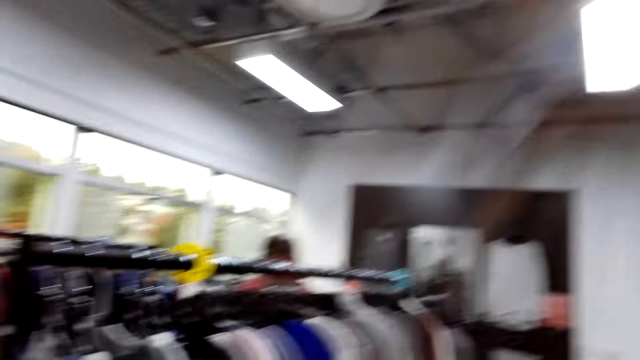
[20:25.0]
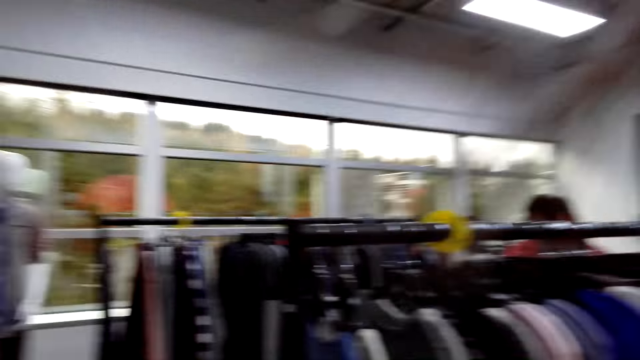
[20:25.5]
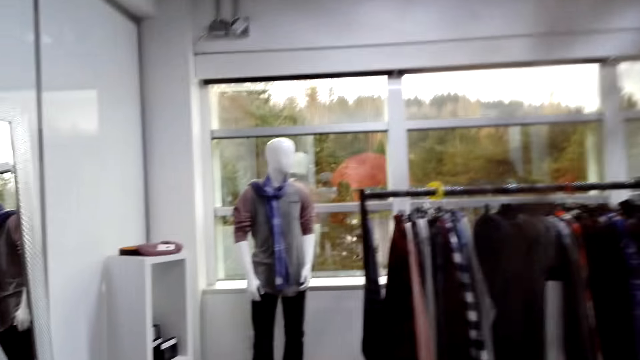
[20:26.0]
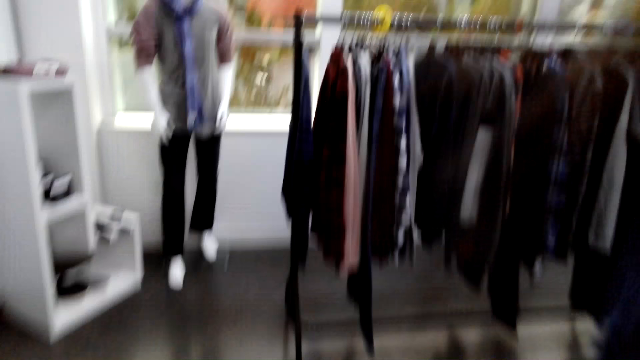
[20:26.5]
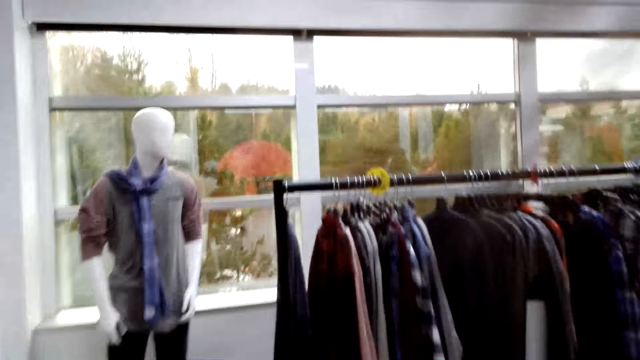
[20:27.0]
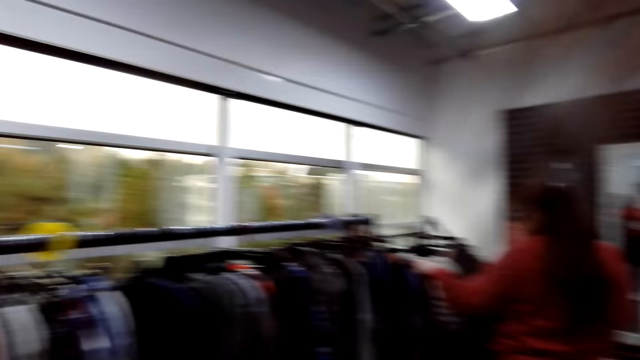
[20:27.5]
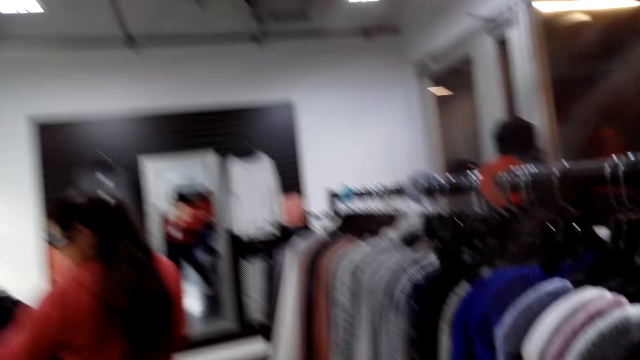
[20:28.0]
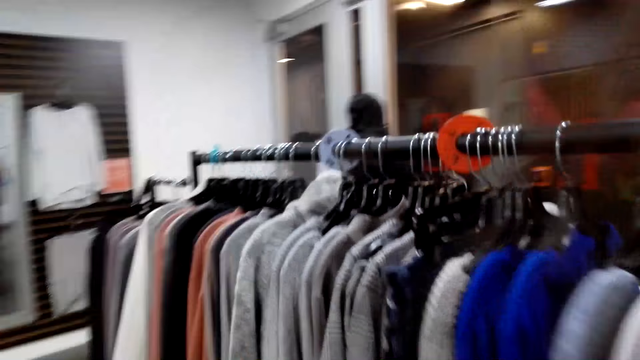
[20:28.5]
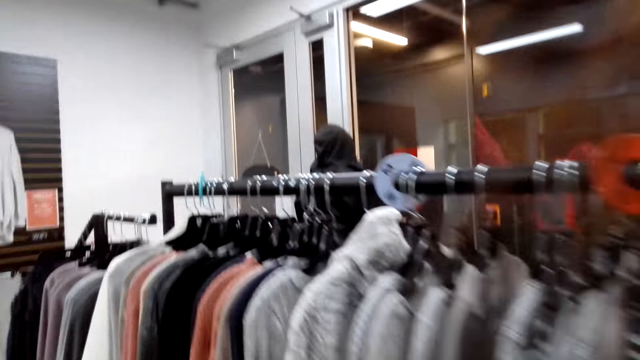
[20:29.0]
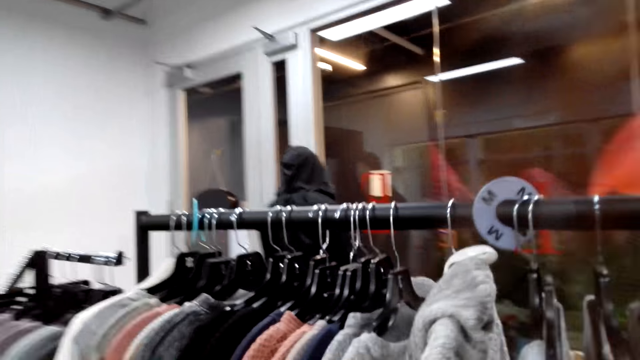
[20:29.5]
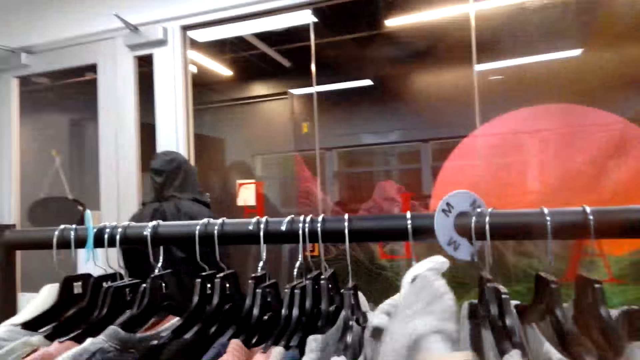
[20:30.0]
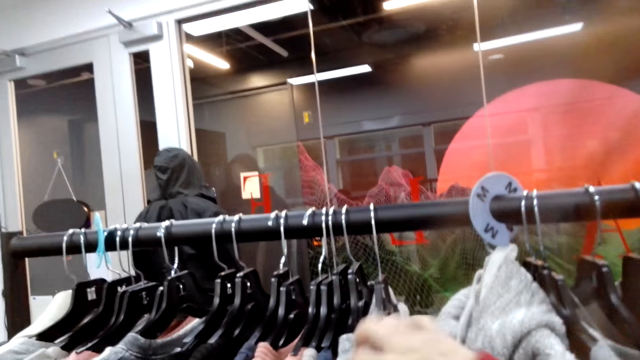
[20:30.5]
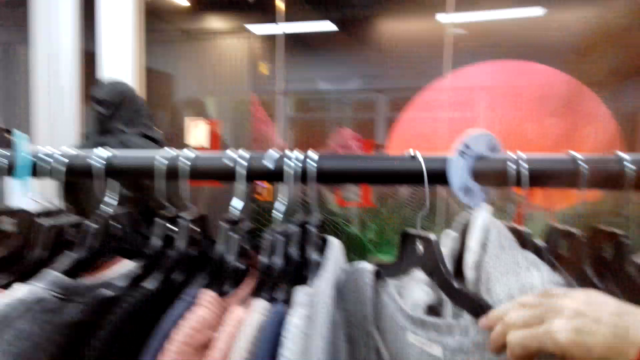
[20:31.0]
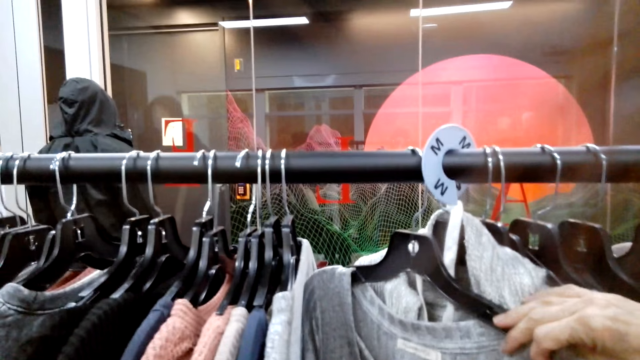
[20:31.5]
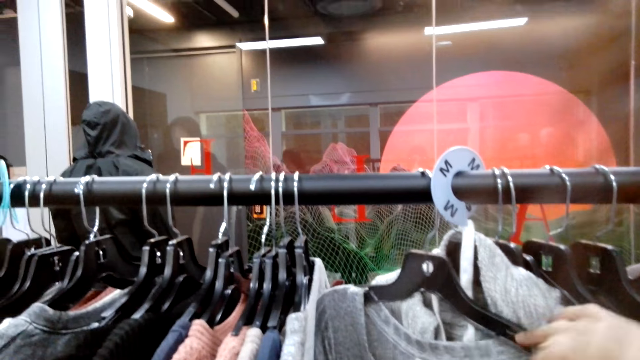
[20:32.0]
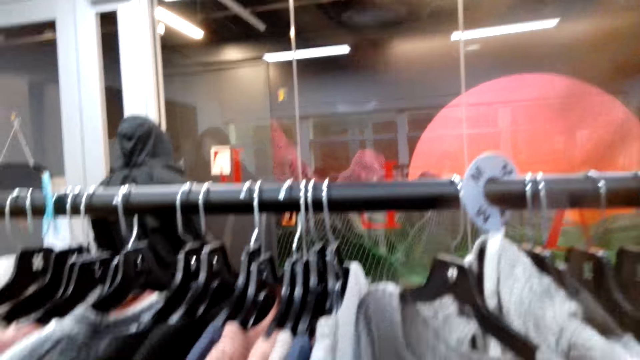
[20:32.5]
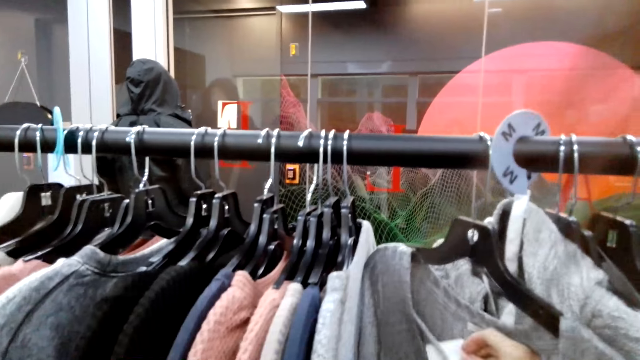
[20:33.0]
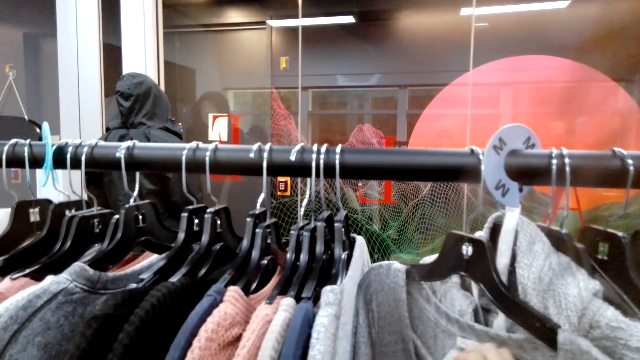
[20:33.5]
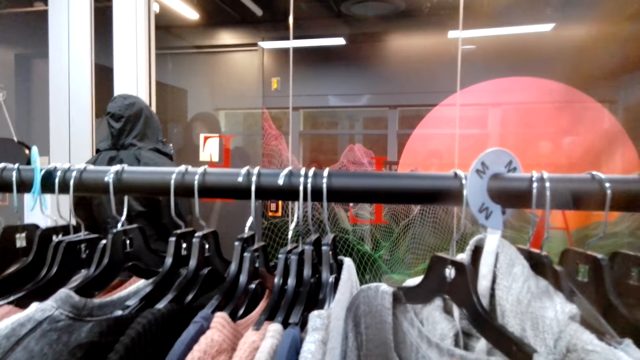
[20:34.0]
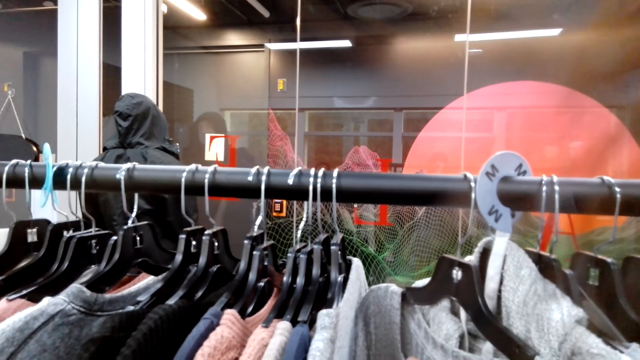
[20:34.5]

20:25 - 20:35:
The camera wearer looks around the room. They walk around the room. A woman and another woman move around the shop. The camera wearer selects the tops on the hangers.

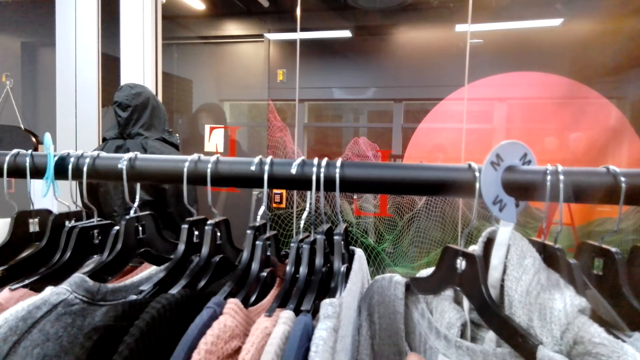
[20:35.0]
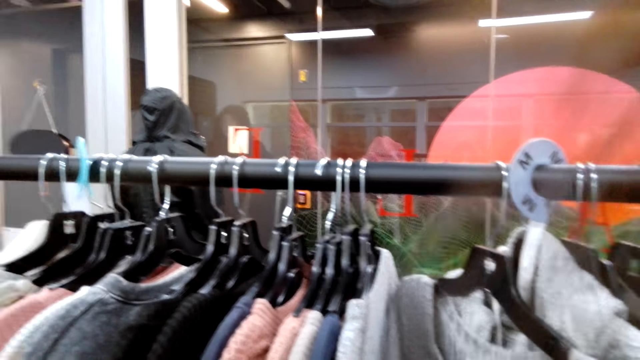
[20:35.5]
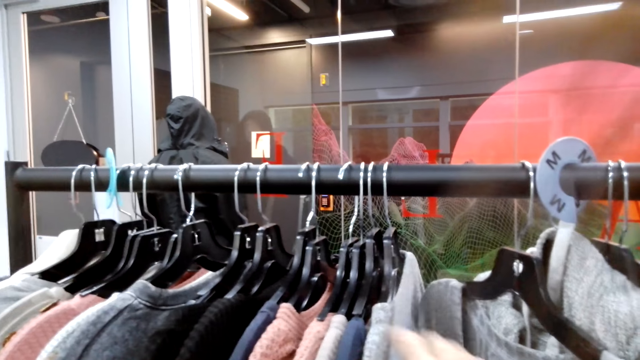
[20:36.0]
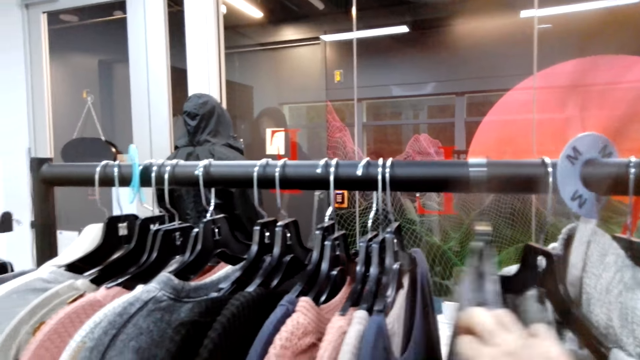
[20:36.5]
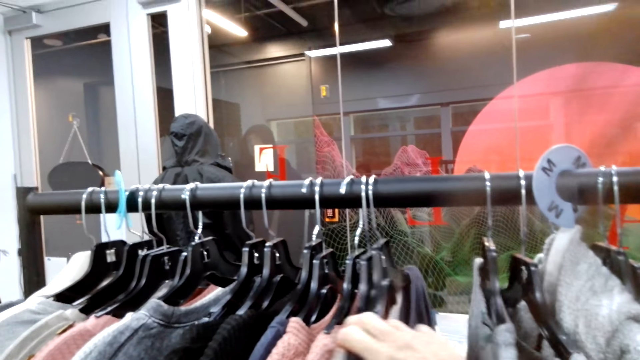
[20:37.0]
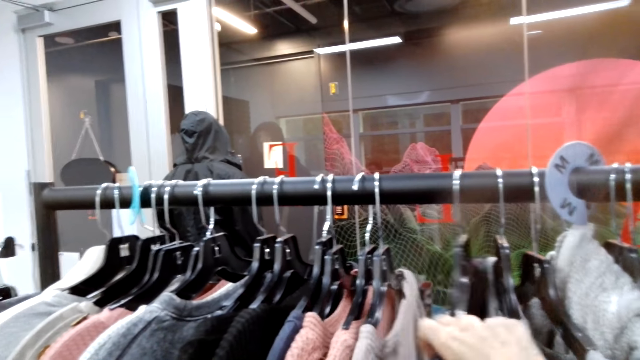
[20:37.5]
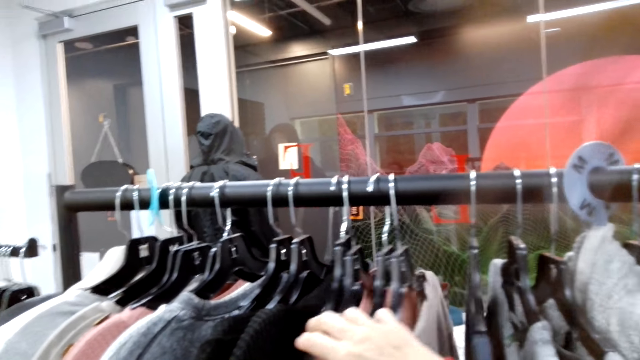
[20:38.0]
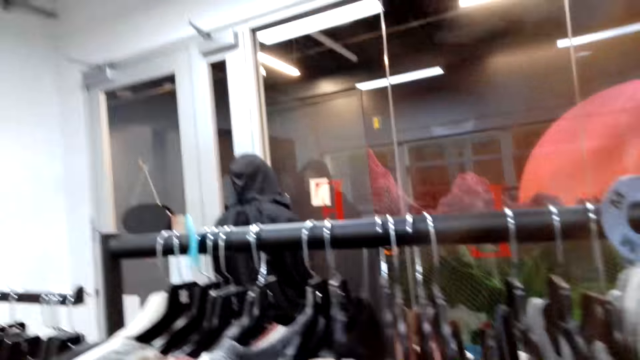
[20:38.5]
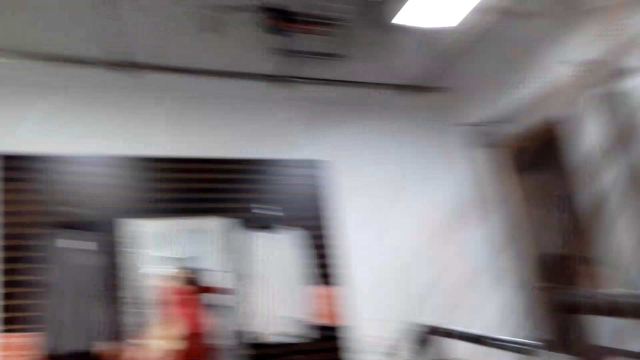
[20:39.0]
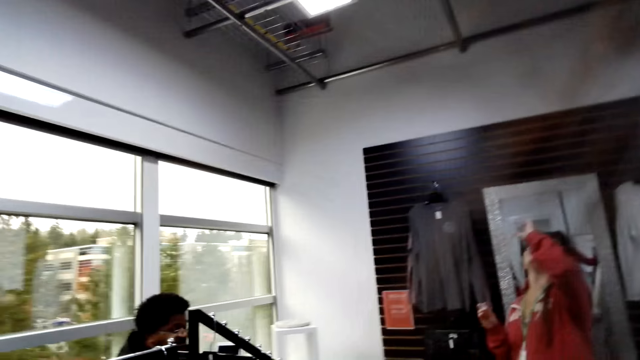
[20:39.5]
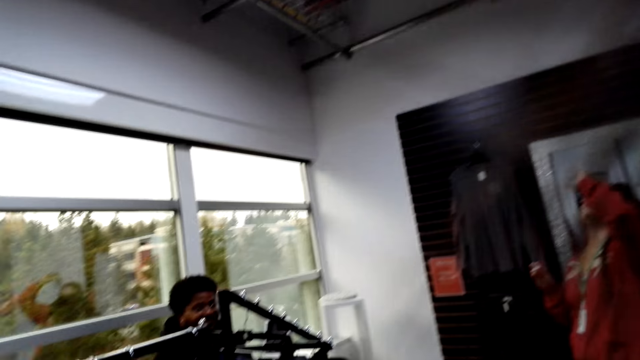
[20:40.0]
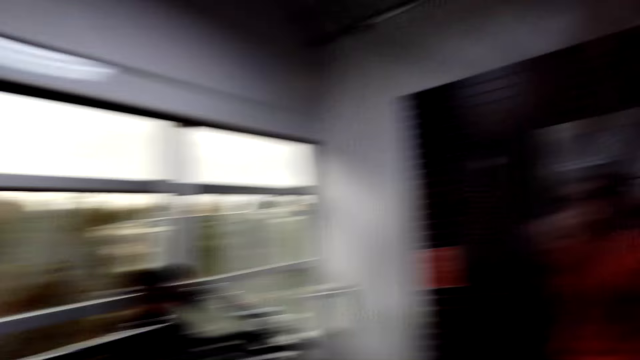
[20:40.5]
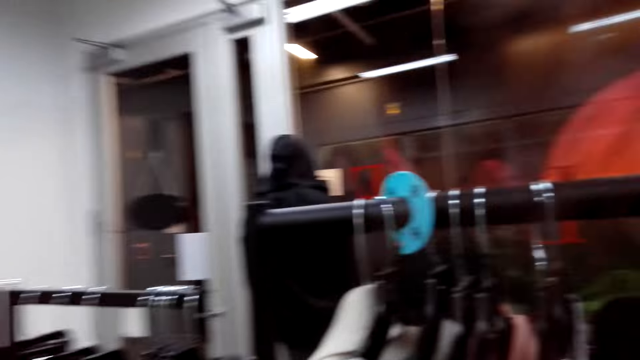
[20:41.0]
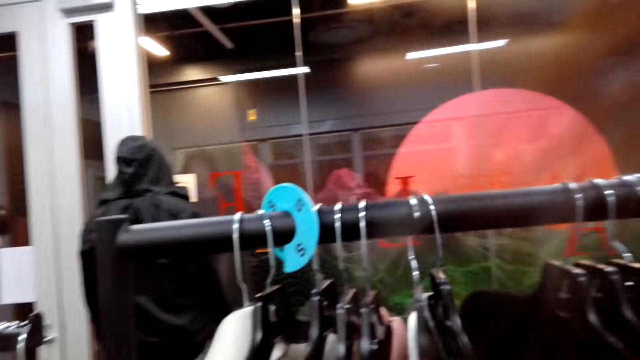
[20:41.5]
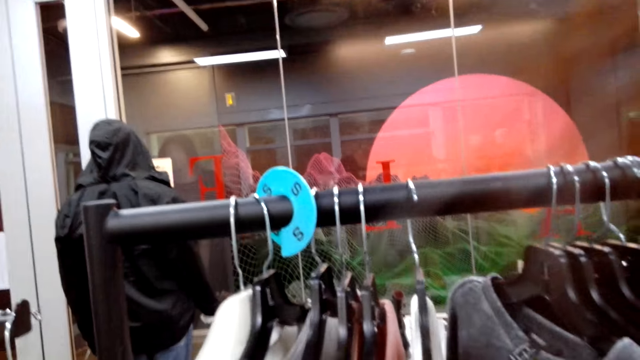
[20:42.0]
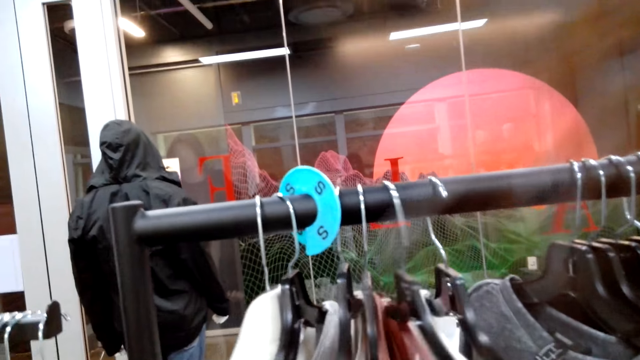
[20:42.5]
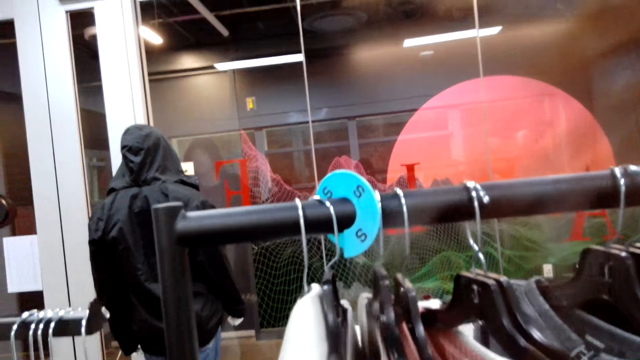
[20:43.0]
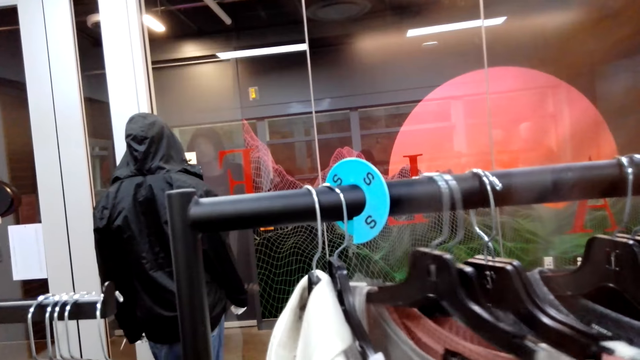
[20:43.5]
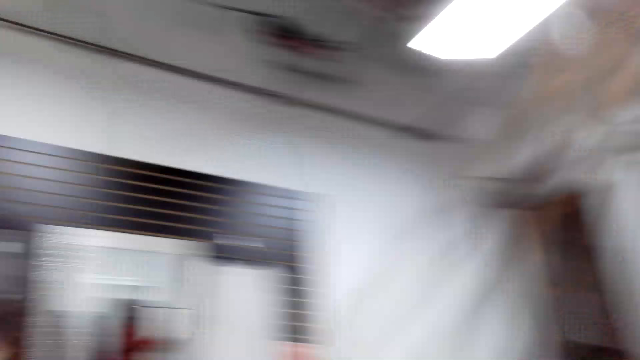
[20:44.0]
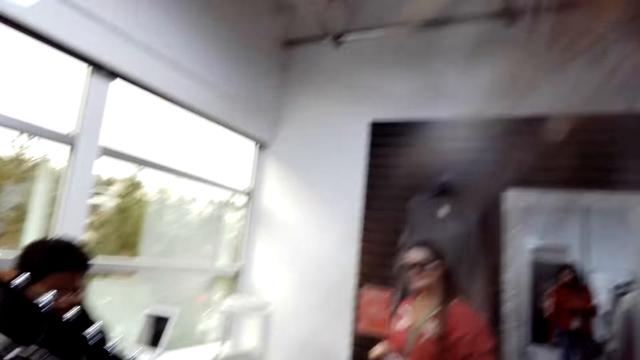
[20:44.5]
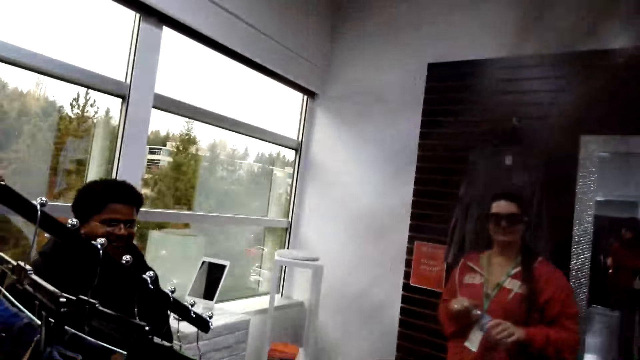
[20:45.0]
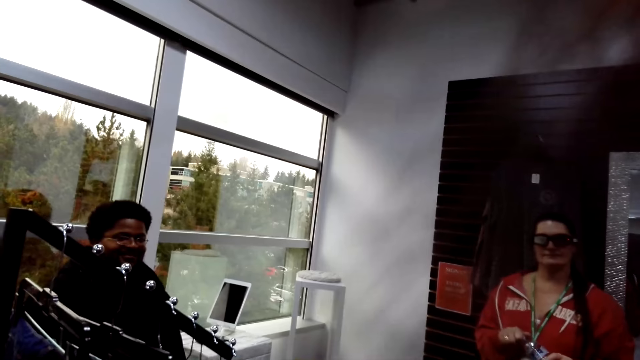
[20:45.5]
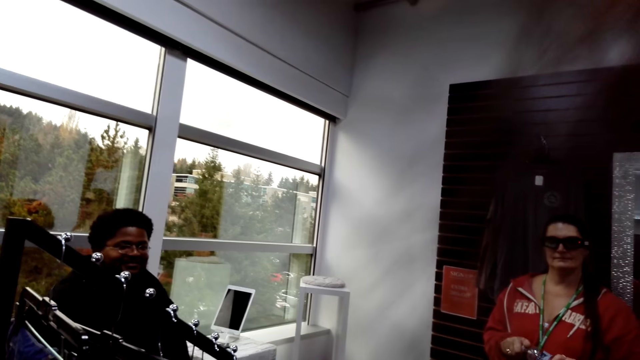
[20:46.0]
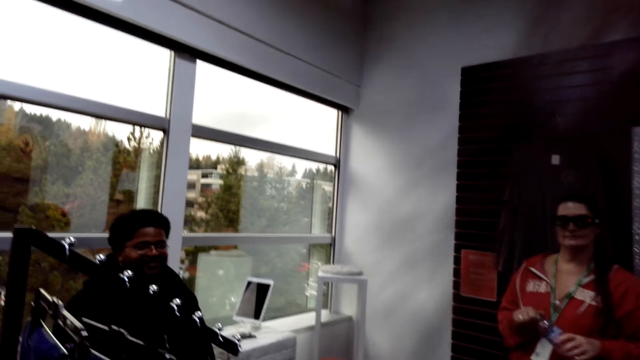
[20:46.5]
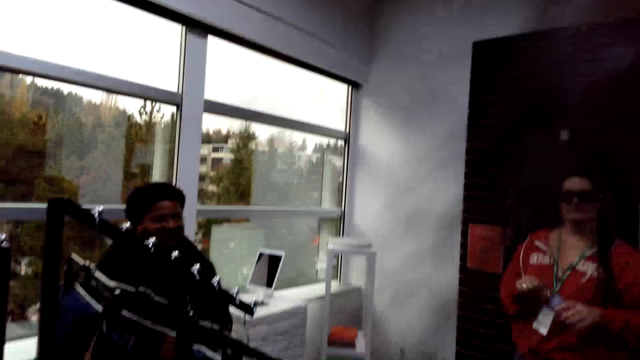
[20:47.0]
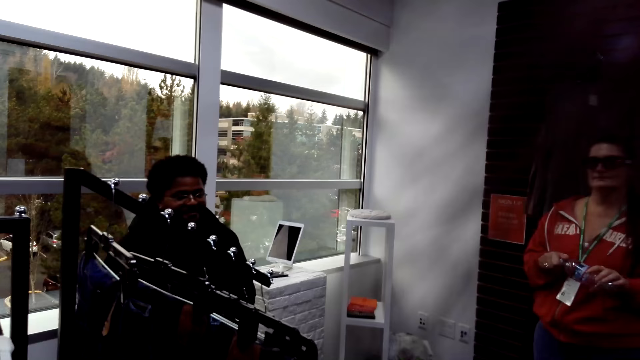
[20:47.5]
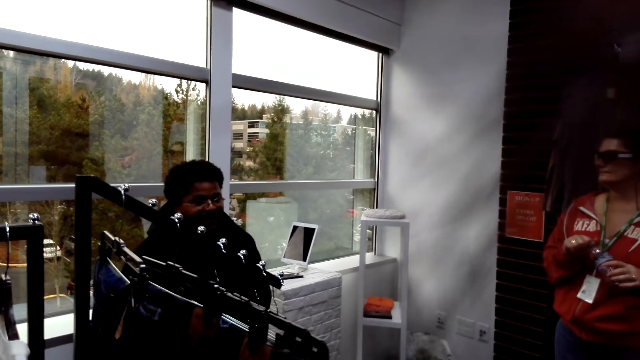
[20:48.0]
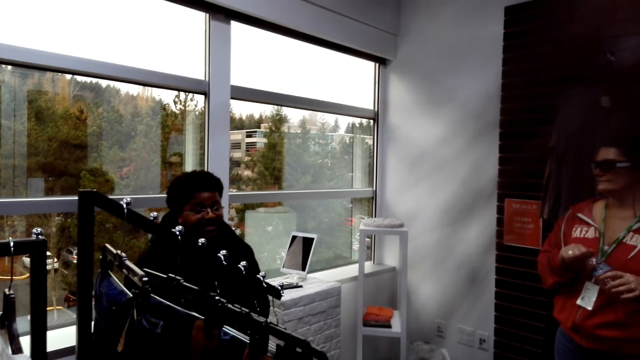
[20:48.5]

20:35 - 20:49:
A woman selects the blouses from the hanger line. The camera wearer looks around the room. They select the tops on the hangers. Another woman and the first woman demonstrate something to a man. The camera wearer talks to the man.
